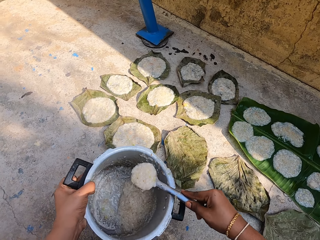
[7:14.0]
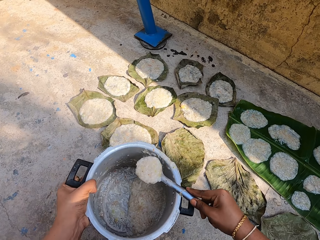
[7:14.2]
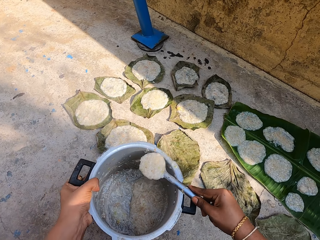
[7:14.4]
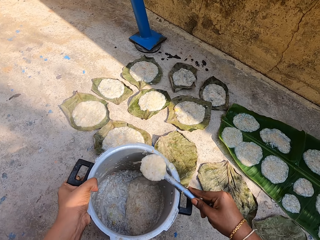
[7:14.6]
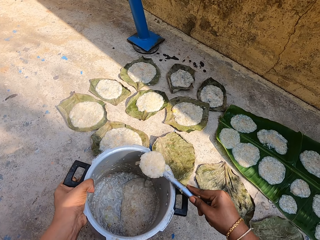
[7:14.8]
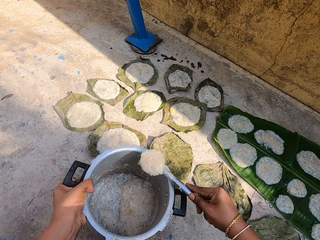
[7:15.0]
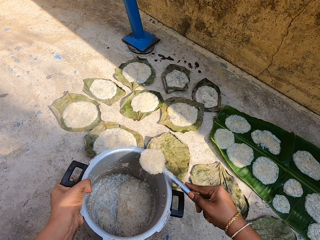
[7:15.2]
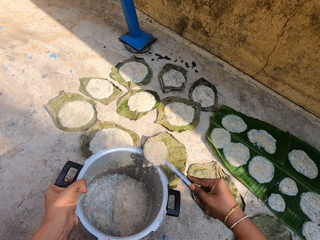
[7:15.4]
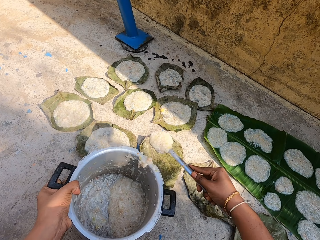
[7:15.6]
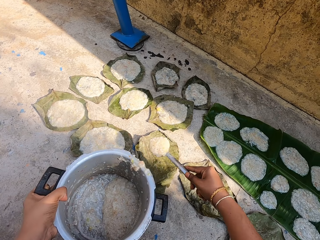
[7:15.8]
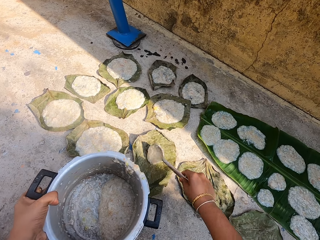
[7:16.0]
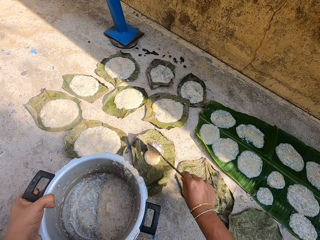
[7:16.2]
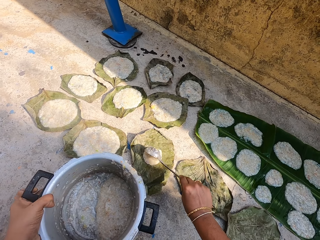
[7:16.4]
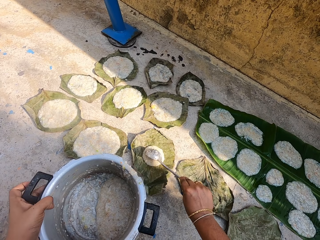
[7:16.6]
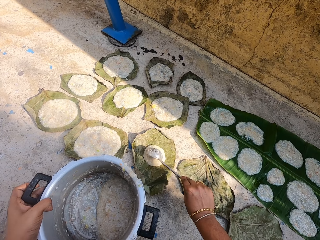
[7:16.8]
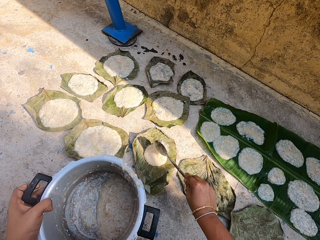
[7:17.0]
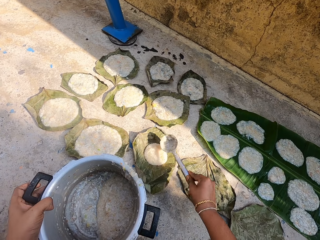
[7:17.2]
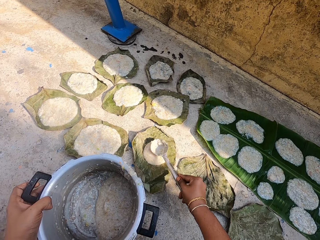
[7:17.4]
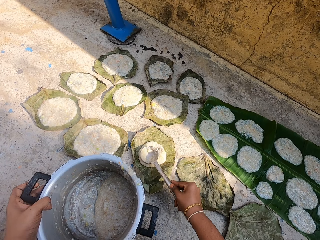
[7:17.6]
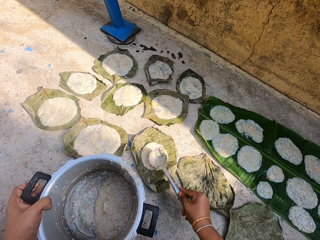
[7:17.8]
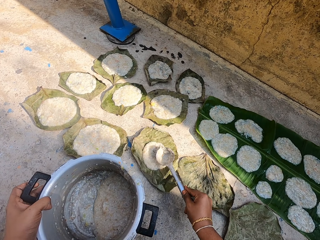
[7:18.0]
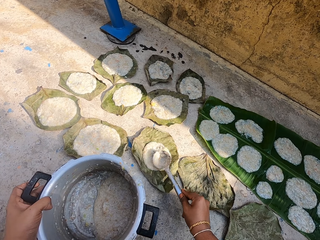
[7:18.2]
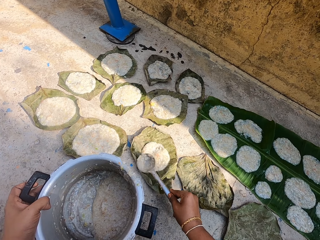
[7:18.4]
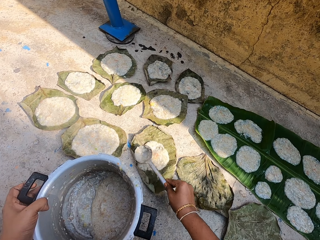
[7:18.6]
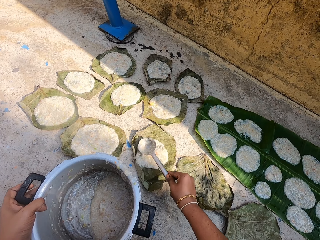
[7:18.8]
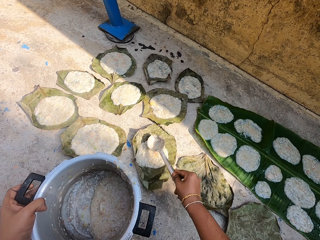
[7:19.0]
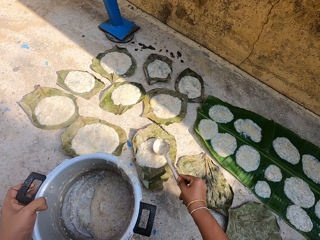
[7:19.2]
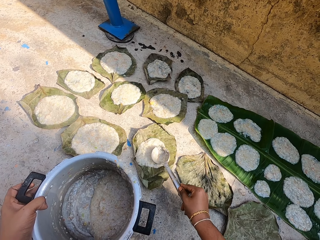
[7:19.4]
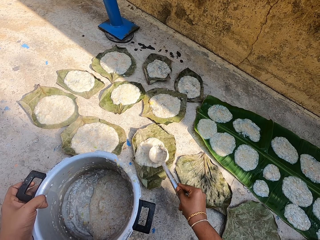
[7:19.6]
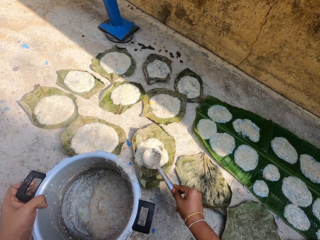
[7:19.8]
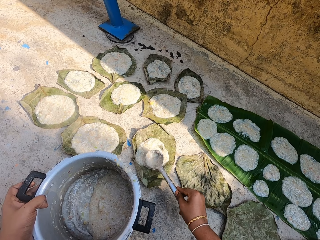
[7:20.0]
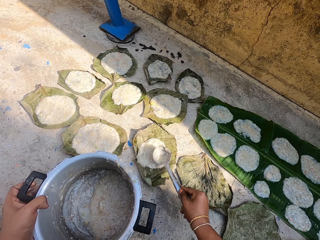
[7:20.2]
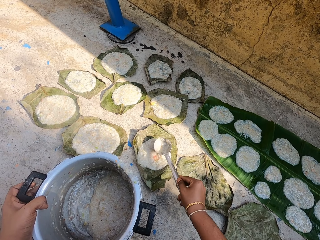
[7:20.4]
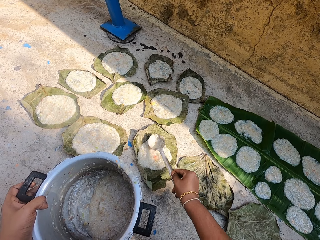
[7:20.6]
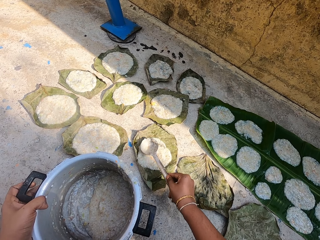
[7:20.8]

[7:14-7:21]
The camera wearer puts the food on the leaf on the floor with a spoon. They spread the food on the leaf on the floor with a serving spoon.

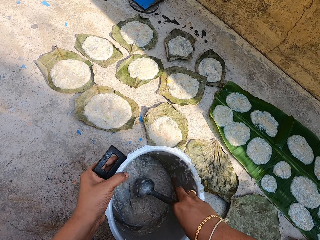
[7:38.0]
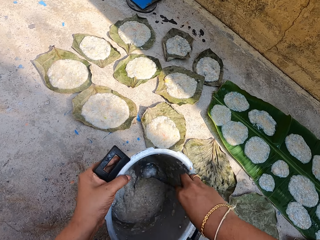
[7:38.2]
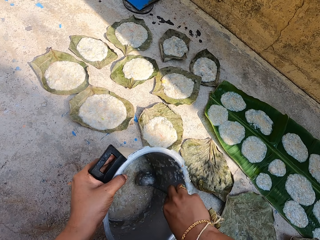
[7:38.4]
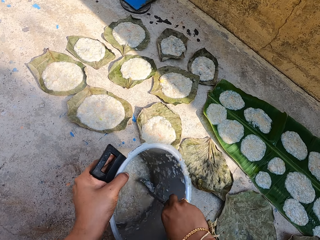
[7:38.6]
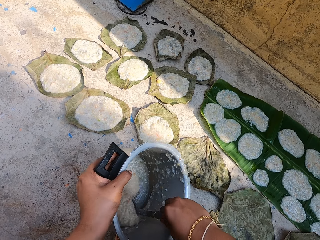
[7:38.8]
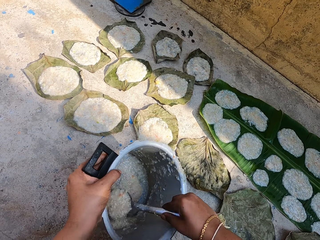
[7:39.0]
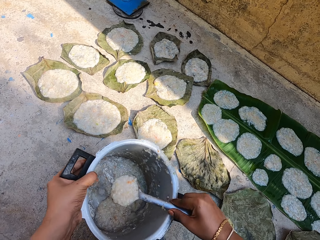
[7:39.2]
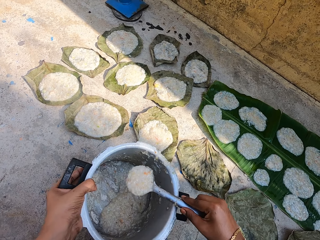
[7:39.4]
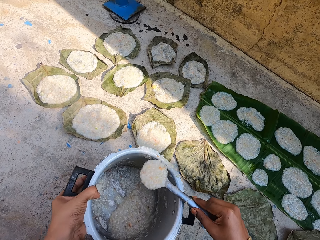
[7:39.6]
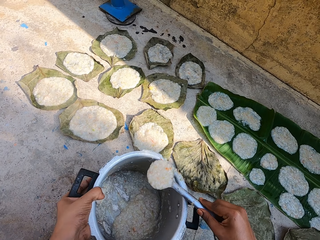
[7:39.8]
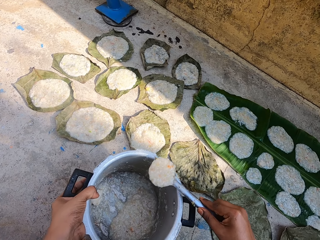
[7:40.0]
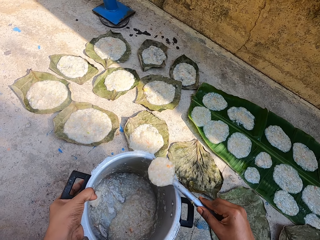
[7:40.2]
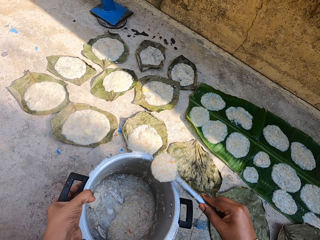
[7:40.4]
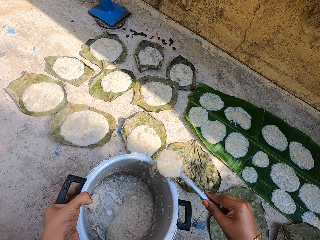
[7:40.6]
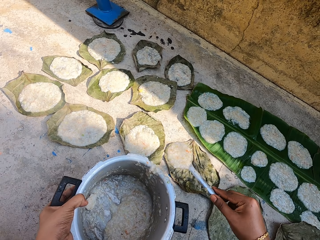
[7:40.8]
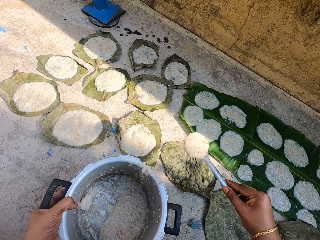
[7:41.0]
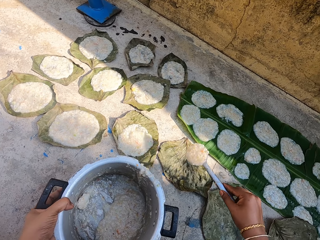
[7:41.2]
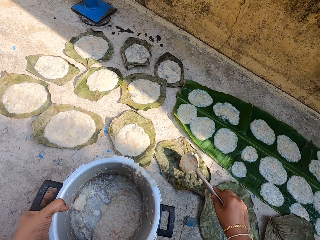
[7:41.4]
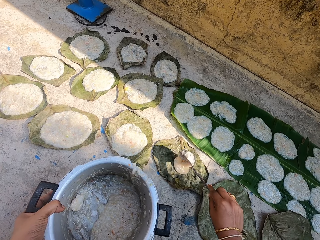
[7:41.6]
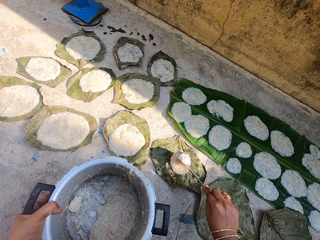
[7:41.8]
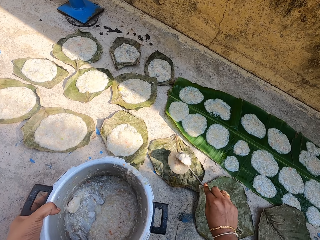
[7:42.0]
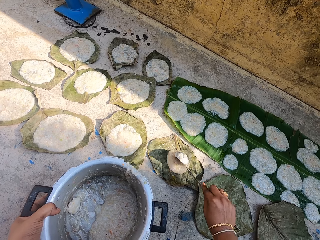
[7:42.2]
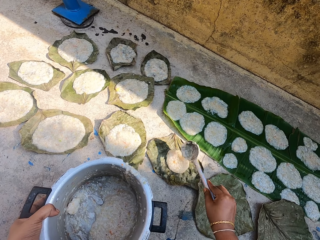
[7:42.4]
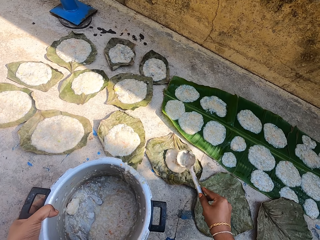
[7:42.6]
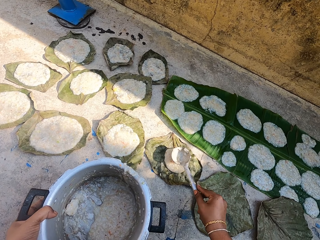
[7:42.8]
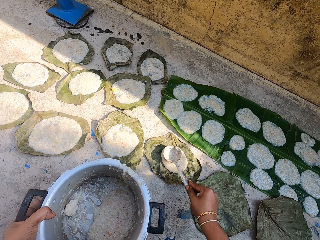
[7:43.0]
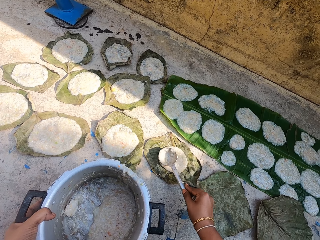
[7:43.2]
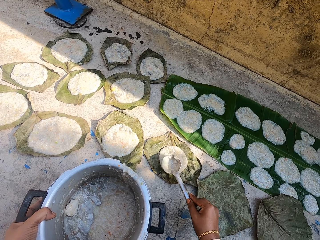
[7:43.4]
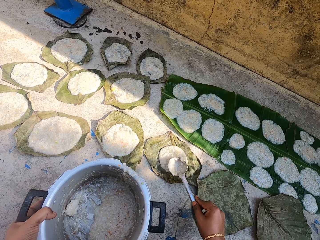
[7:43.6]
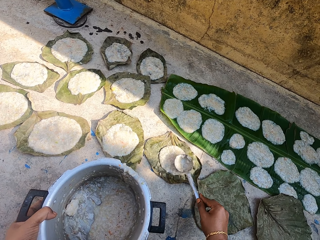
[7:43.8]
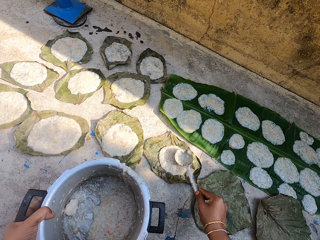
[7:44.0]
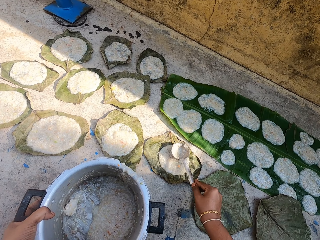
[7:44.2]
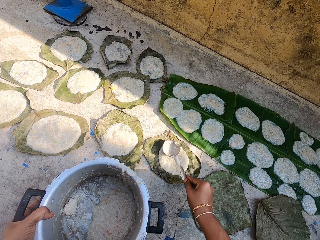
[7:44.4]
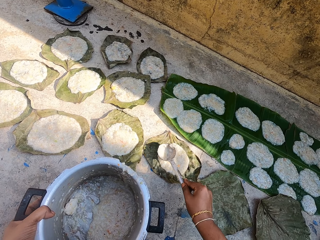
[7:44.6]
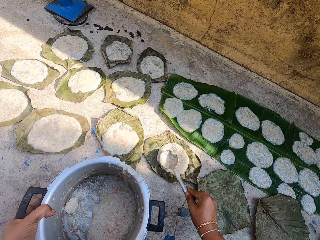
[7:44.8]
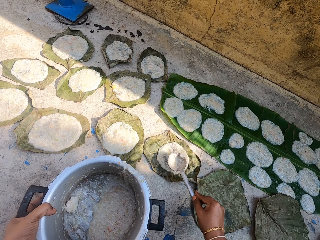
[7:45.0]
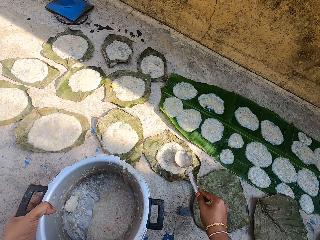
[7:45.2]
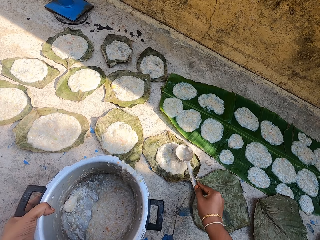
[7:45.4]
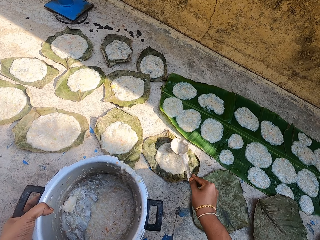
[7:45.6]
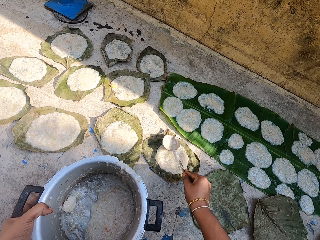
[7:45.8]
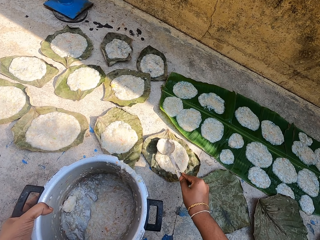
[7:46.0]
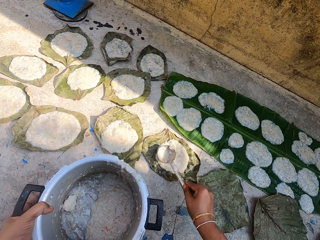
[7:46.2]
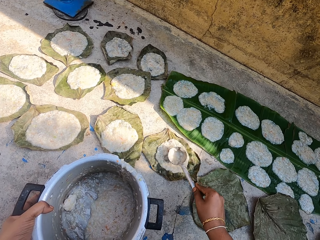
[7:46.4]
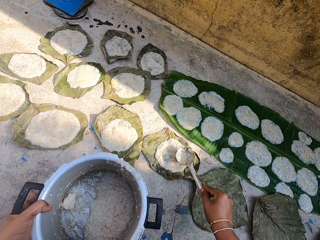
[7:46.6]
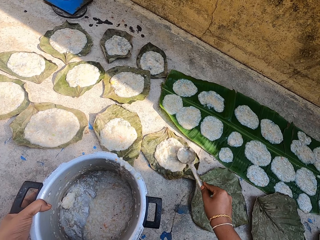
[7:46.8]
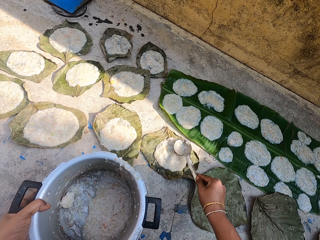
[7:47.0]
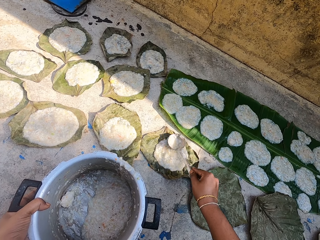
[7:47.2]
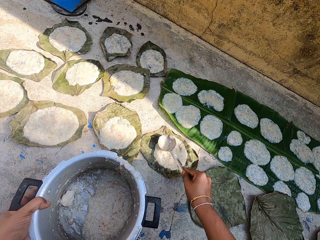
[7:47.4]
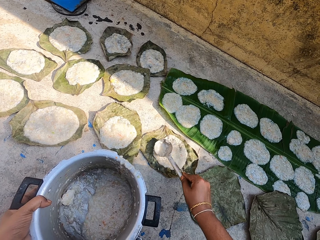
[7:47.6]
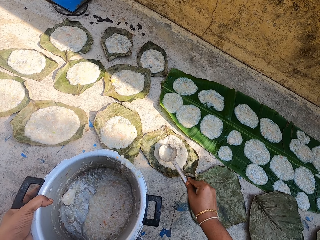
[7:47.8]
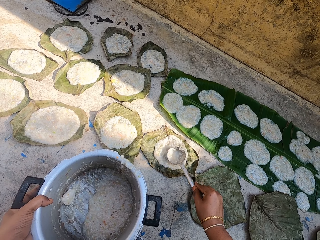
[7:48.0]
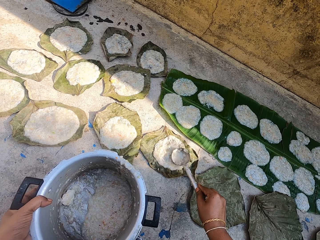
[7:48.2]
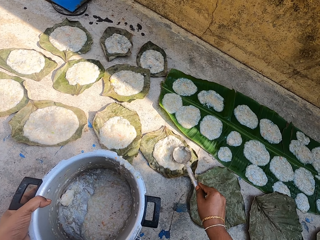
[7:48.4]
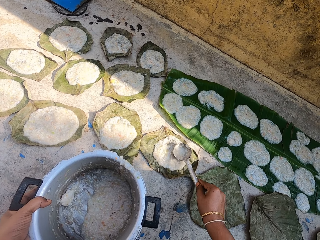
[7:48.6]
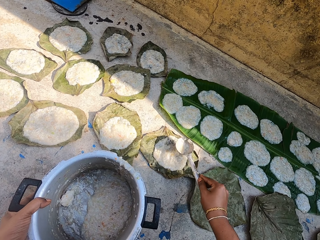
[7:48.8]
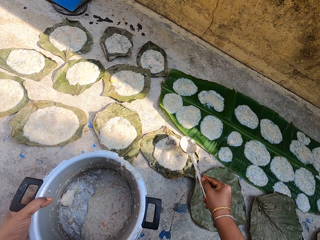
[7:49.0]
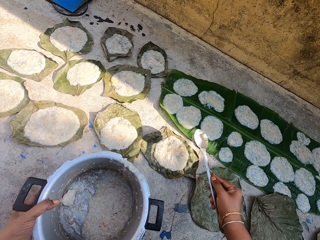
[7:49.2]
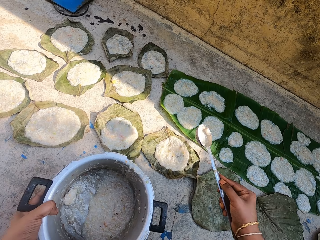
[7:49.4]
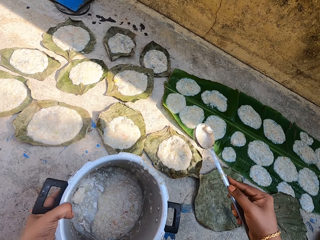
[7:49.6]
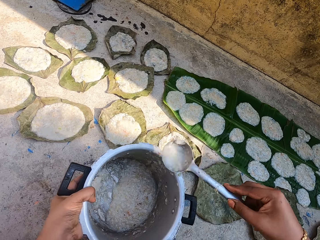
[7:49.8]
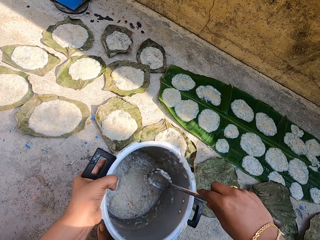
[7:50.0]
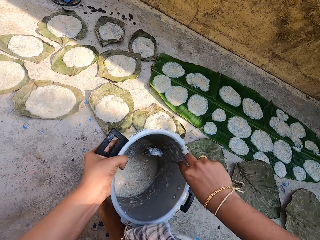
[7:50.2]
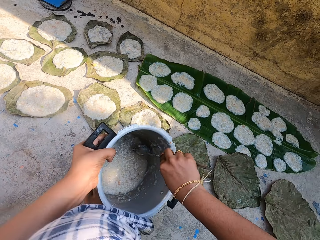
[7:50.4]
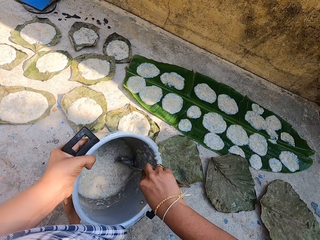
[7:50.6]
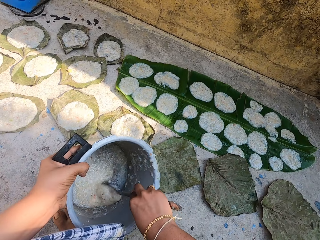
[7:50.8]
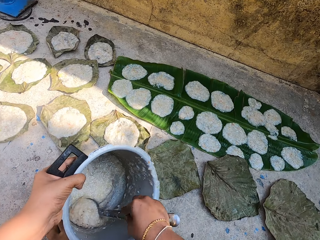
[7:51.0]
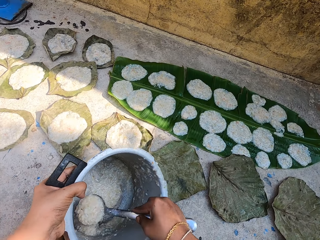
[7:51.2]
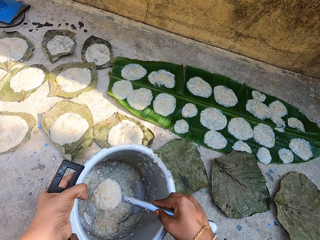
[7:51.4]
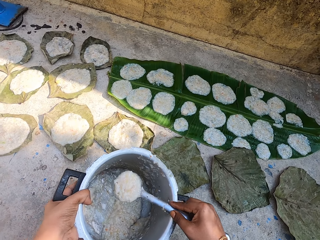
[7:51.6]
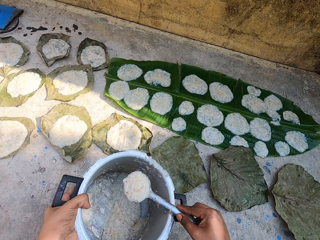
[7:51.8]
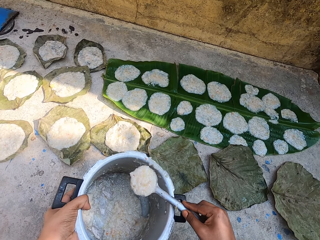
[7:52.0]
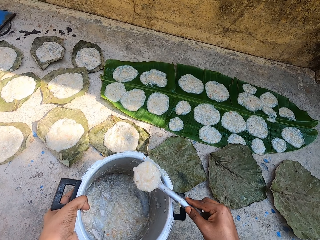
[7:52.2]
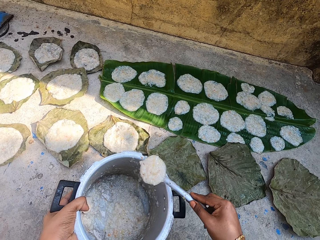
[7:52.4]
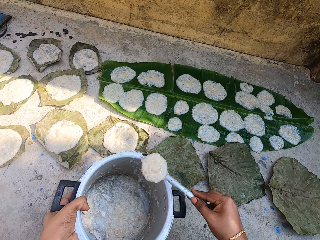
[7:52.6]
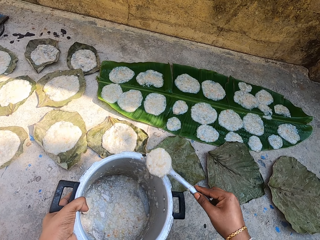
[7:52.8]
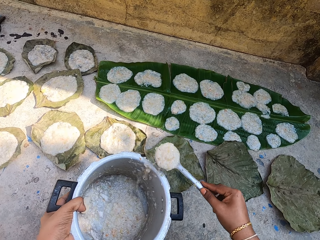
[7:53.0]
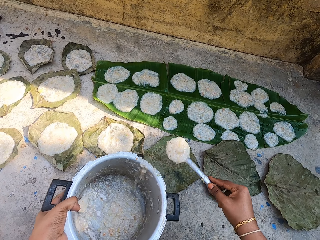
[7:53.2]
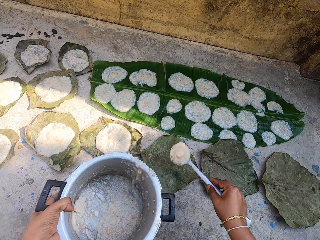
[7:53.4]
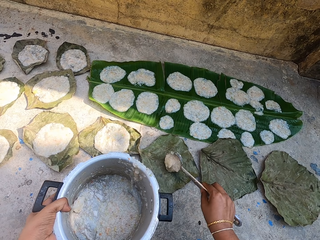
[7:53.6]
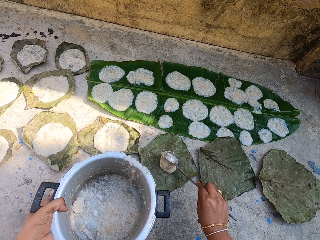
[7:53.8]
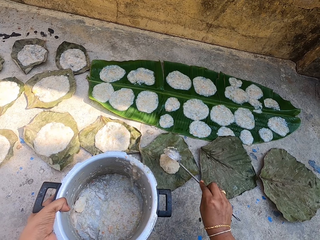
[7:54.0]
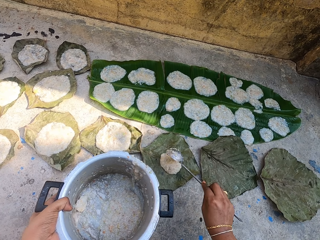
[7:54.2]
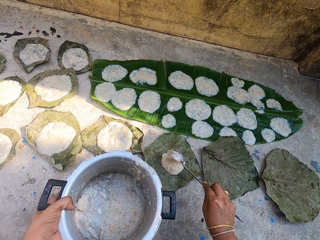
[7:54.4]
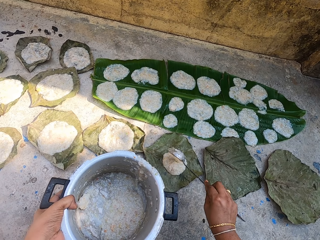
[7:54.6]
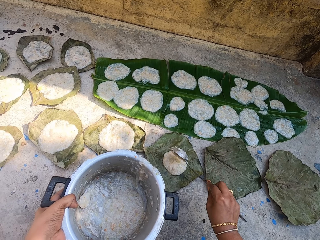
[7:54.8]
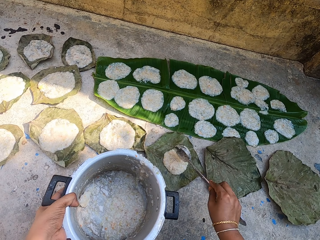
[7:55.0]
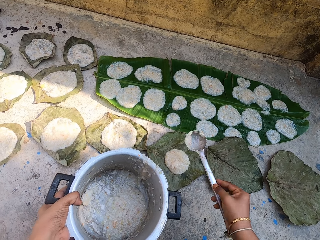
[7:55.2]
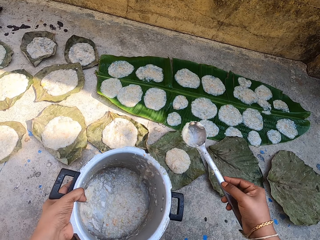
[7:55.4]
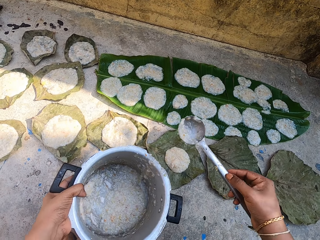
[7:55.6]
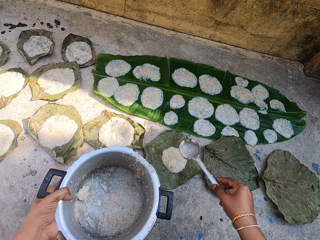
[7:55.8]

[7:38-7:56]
The camera wearer scoops something in a pot with a spoon. They look around. They put the food on the leaf on the floor with the spoon. They spread the food on the leaf on the floor with a serving spoon. They scoop the food in the cooking pot with the serving spoon. They look around. They put the food on the leaf on the floor with the spoon.
